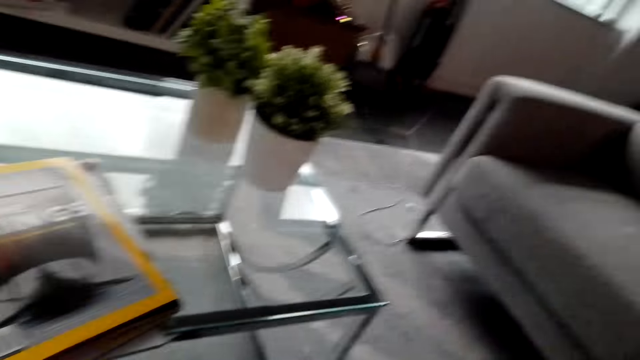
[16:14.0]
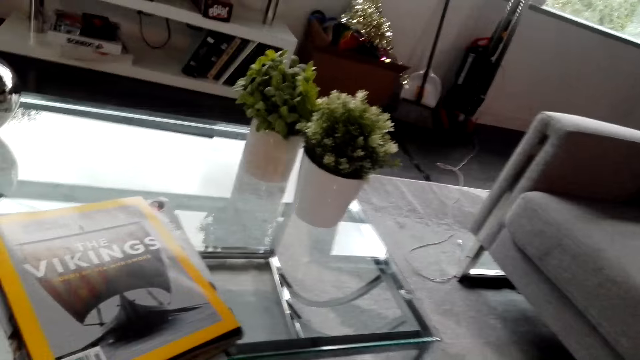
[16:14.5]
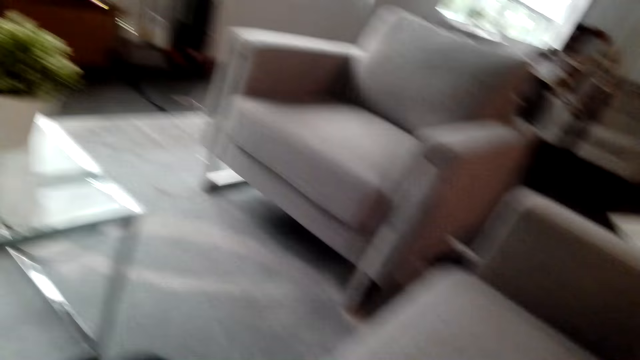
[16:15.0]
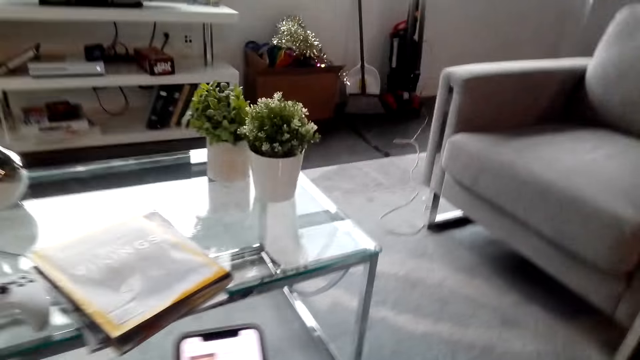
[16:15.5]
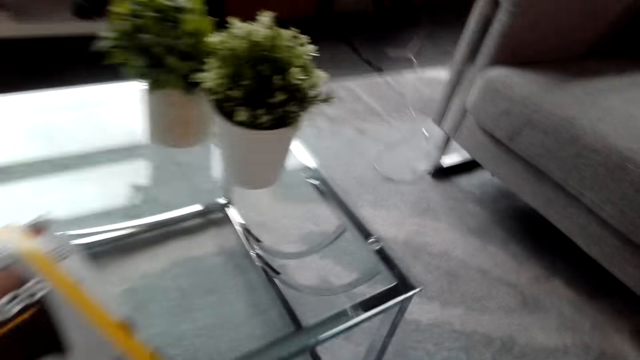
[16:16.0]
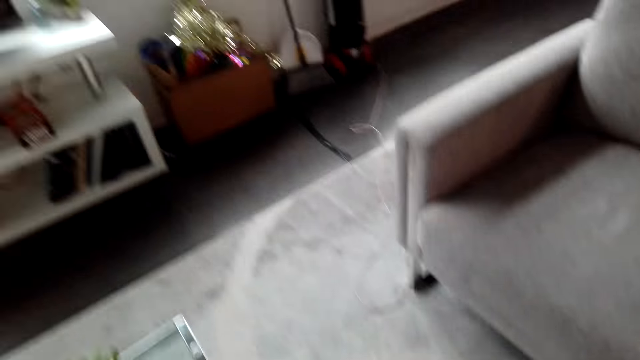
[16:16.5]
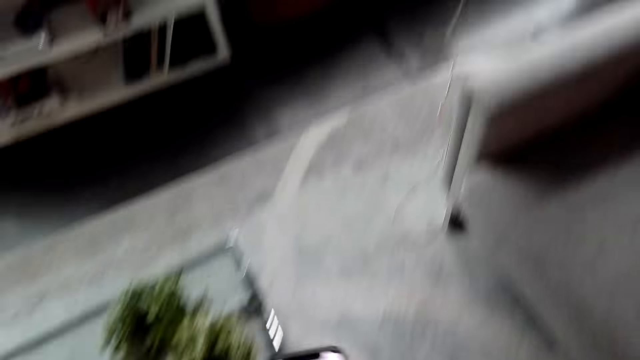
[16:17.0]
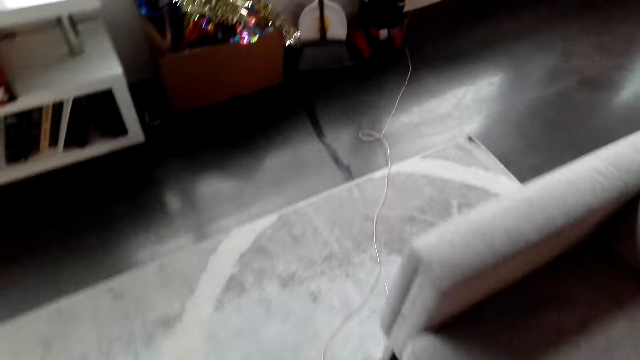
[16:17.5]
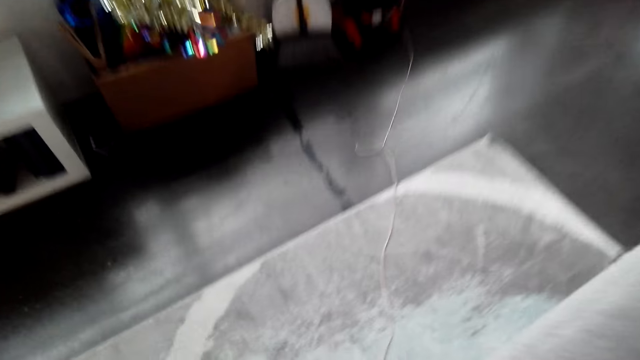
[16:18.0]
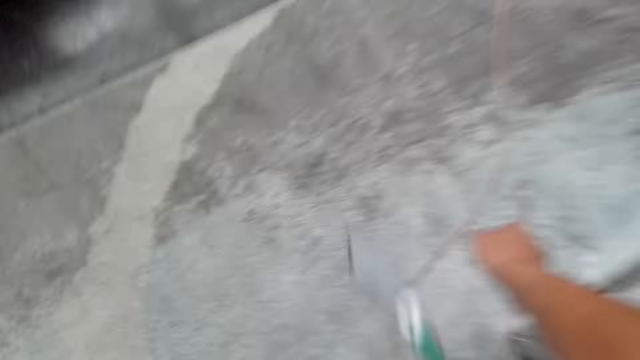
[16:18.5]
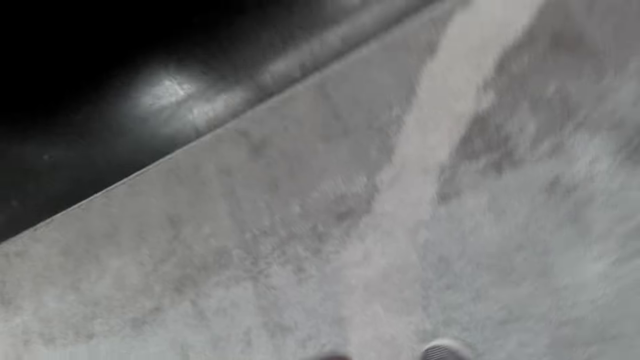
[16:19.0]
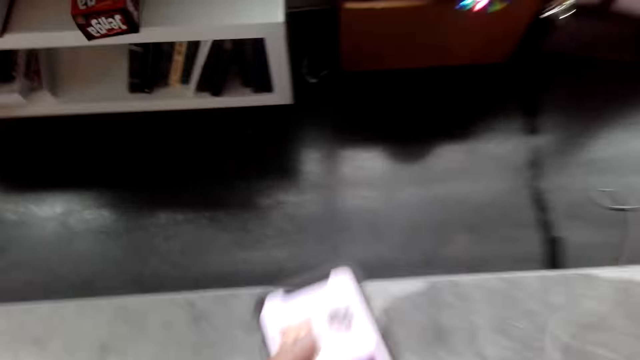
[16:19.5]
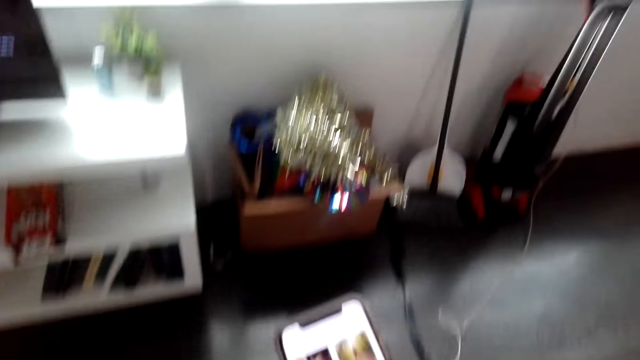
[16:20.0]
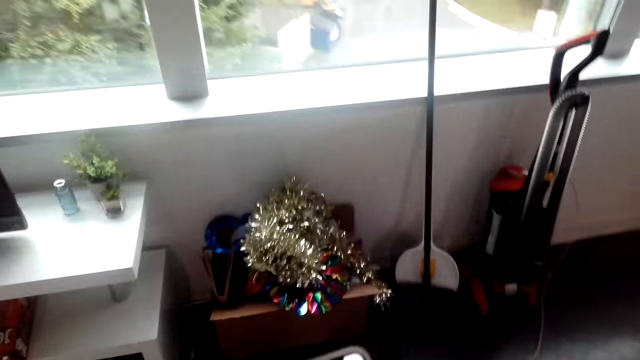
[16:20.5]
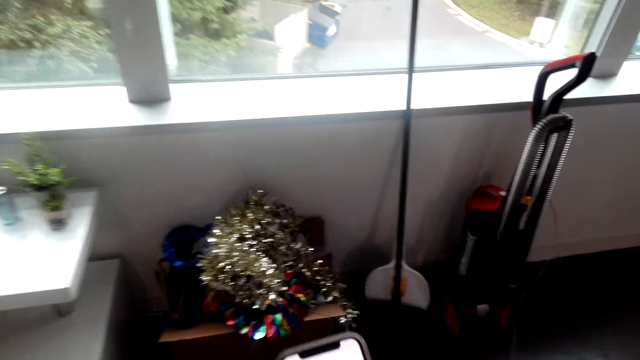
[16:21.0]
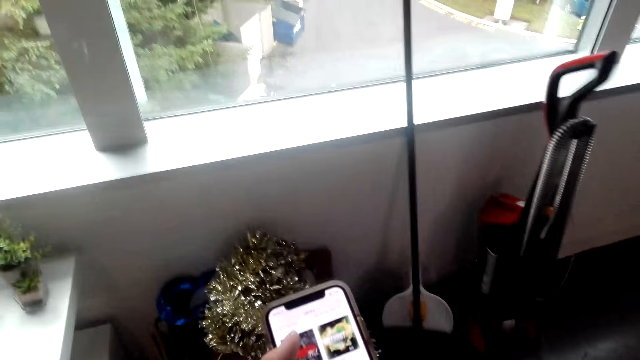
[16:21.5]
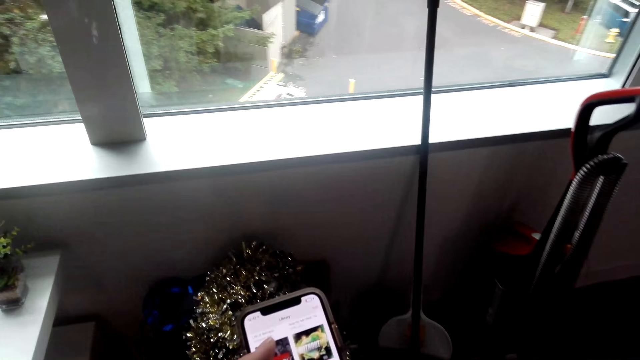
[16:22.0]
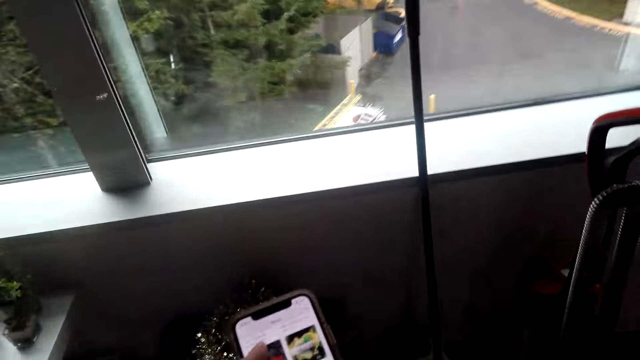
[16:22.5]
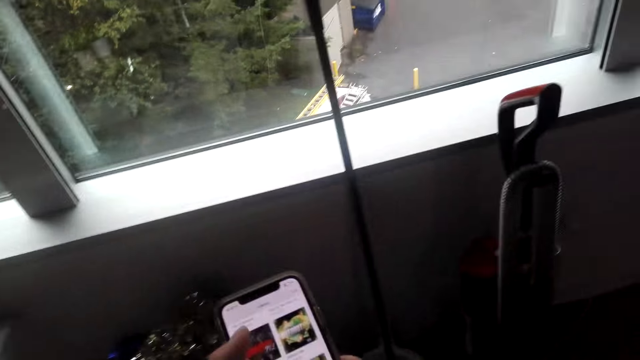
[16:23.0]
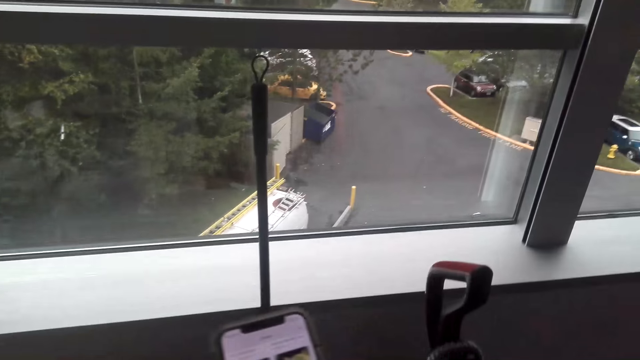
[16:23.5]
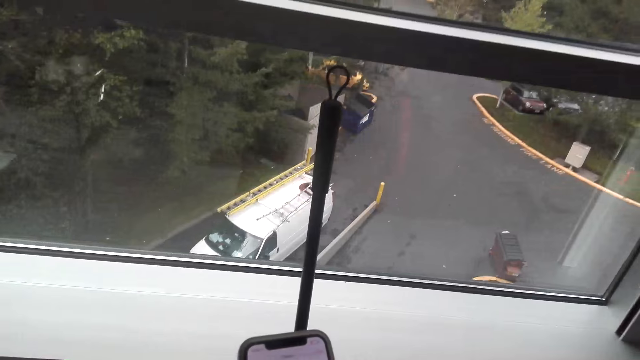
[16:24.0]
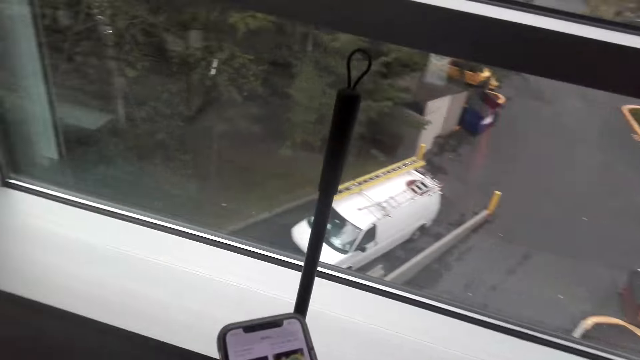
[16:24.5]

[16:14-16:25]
The camera wearer stands up. They walk in the room. They use a phone.

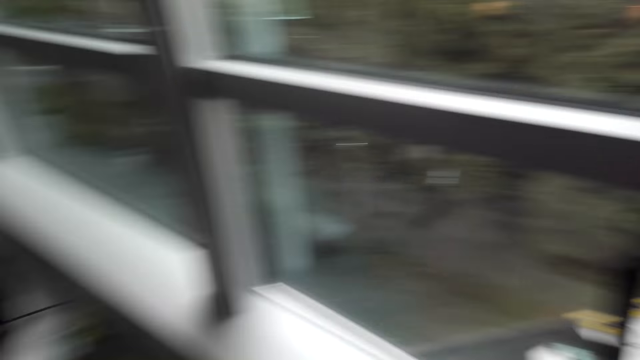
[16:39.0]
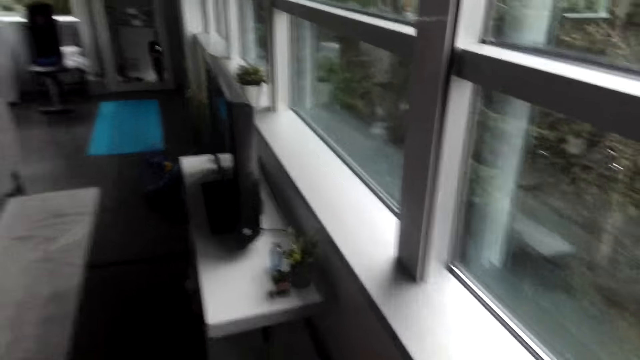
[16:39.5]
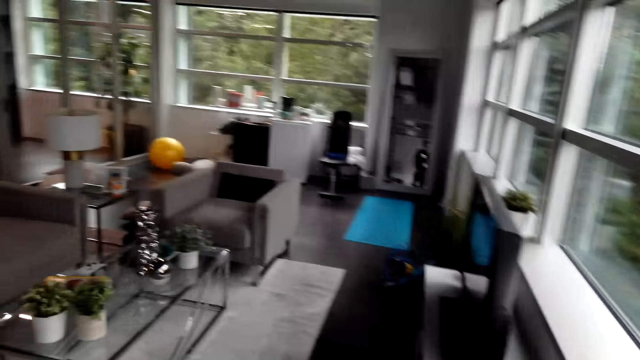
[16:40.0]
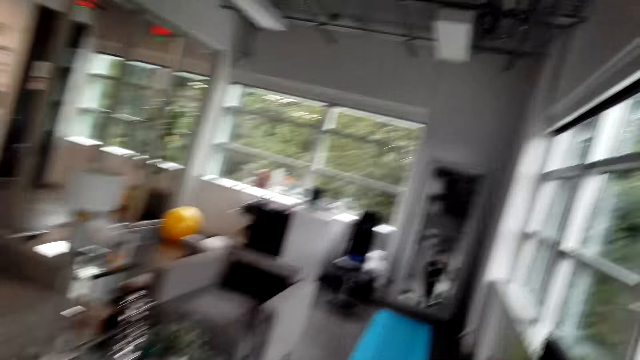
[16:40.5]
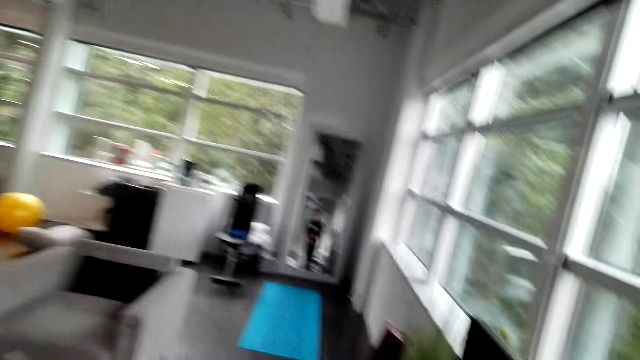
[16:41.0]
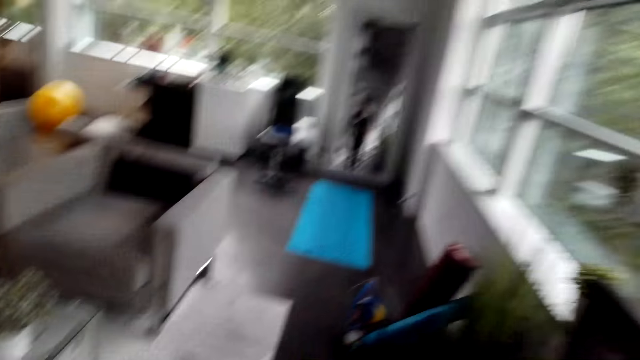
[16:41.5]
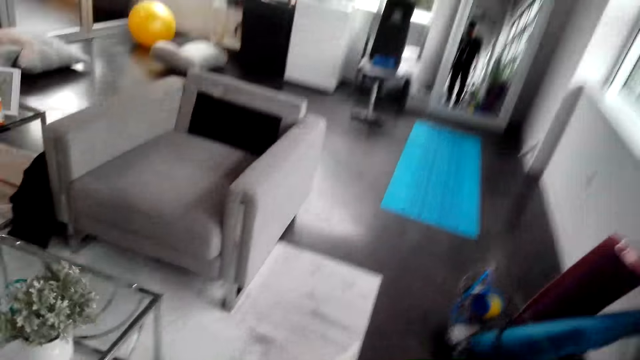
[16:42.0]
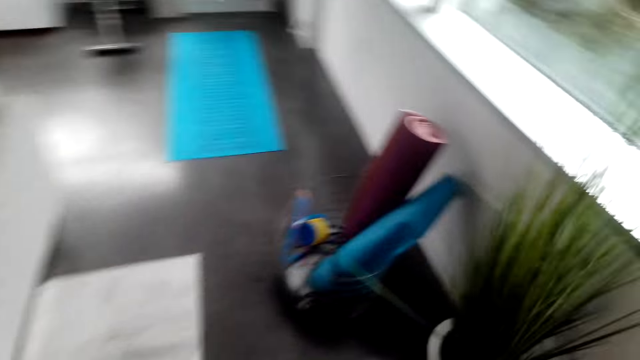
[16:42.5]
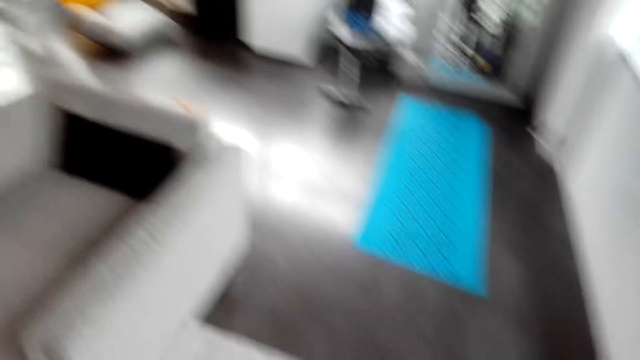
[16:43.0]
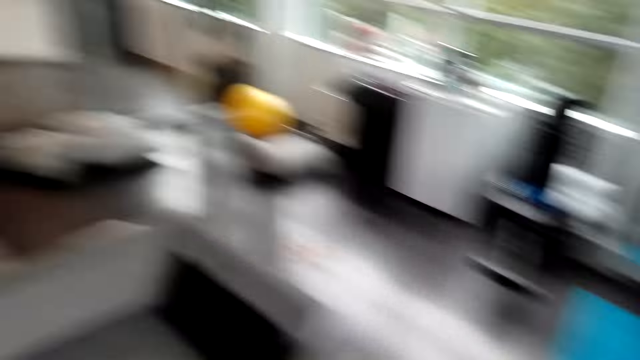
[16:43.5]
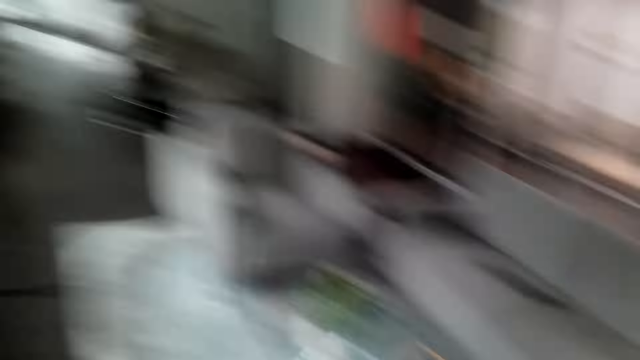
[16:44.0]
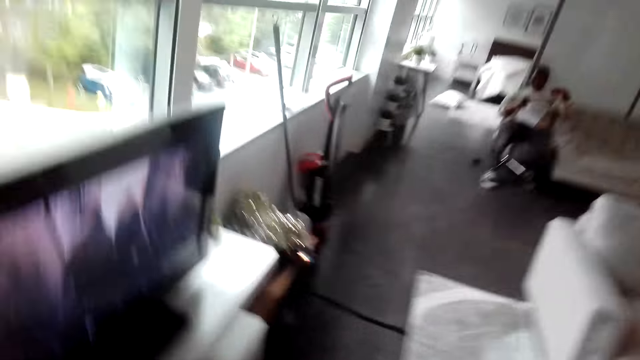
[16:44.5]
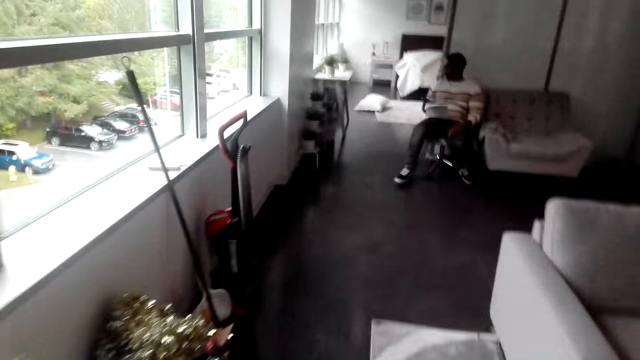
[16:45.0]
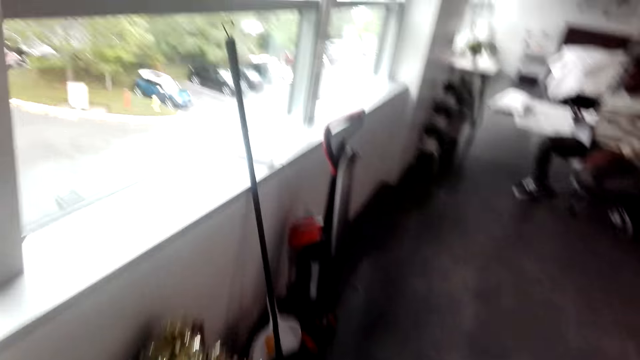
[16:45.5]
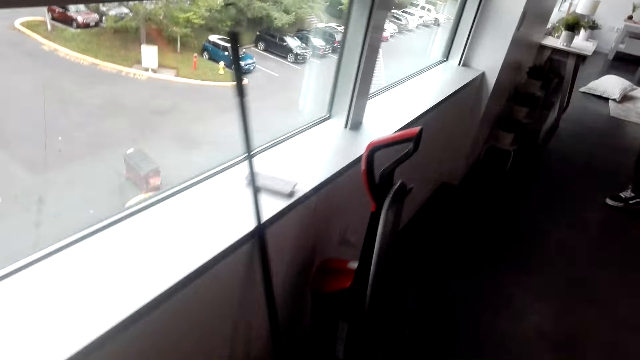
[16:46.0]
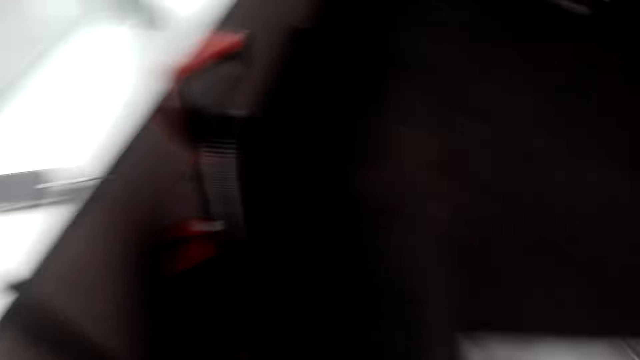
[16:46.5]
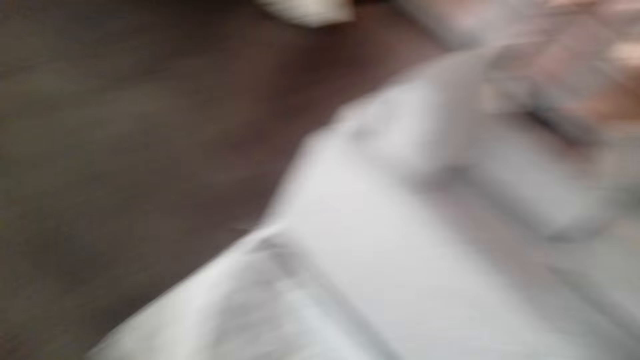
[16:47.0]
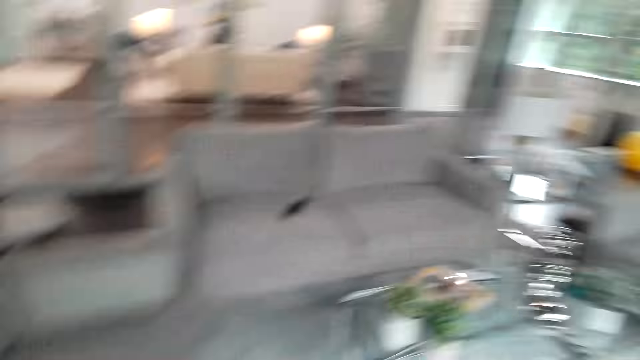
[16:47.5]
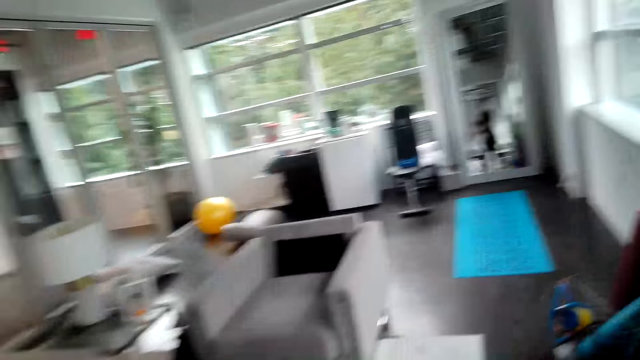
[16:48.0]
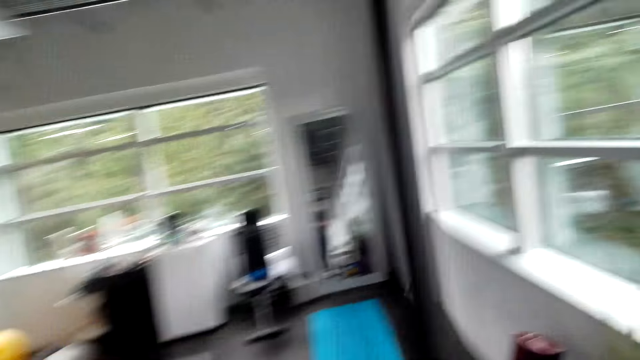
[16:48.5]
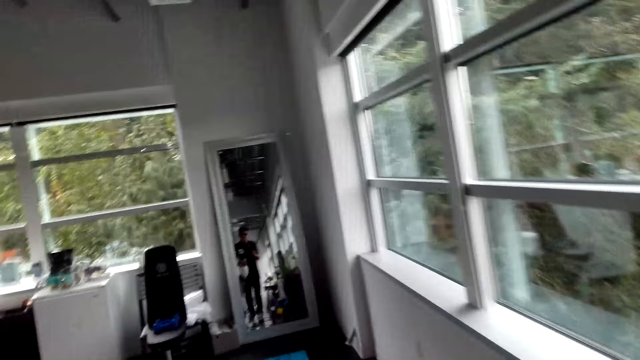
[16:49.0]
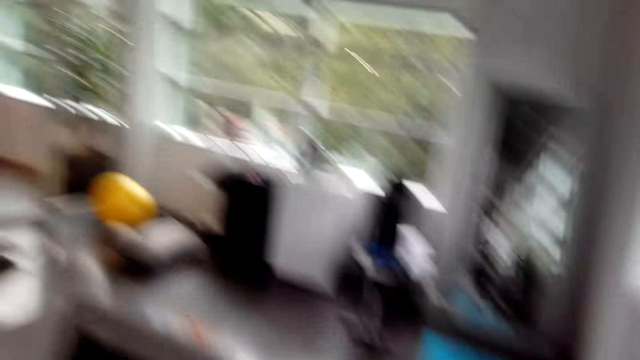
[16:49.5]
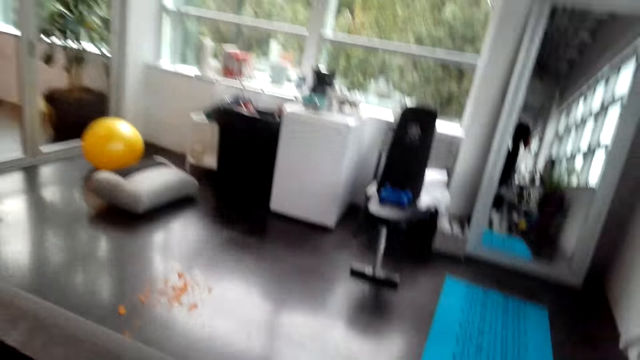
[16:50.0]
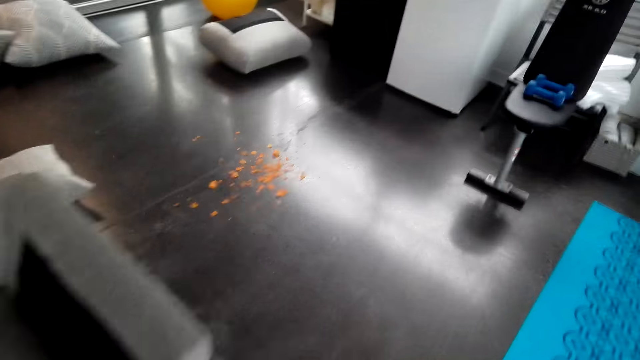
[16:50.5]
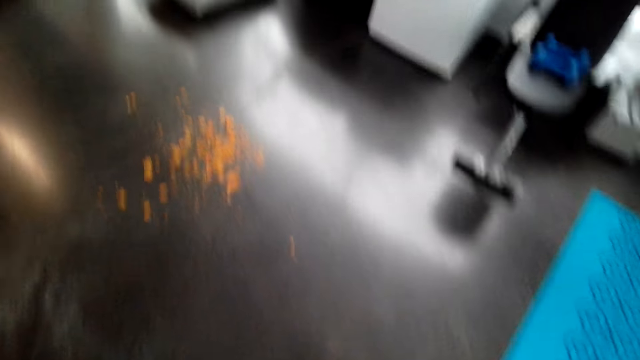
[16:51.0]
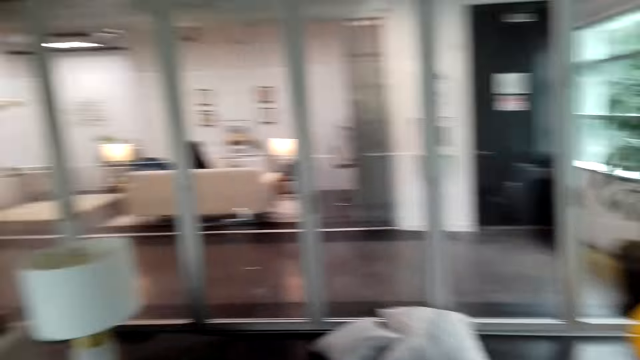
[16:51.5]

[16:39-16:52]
The camera wearer walks in the house. A person reads the book.
